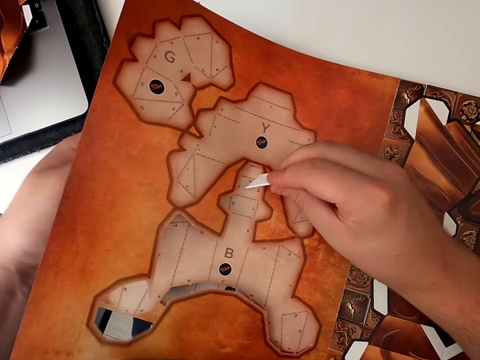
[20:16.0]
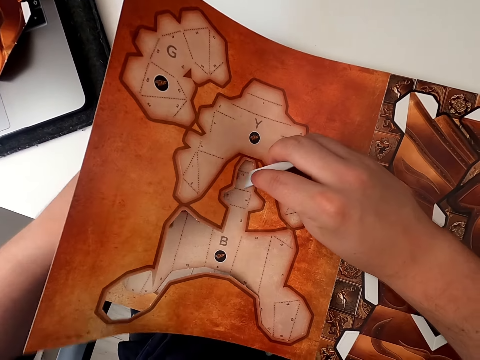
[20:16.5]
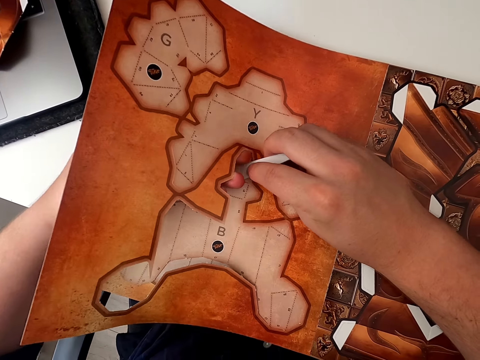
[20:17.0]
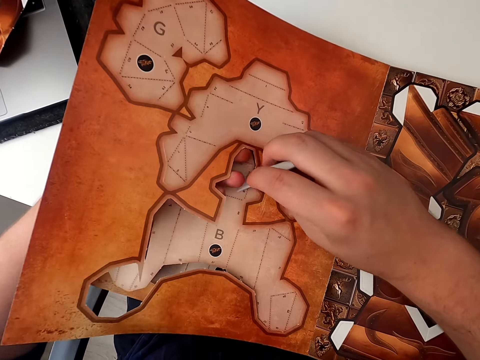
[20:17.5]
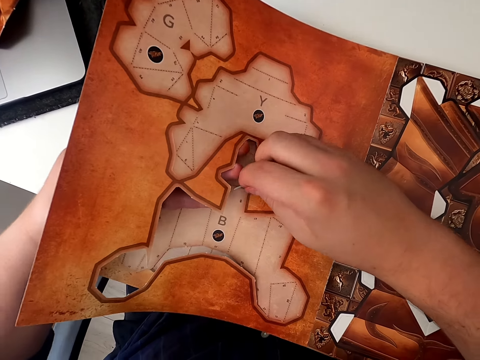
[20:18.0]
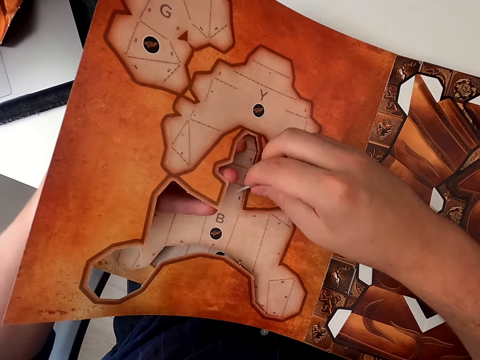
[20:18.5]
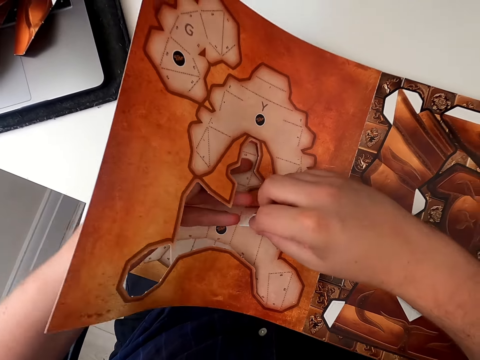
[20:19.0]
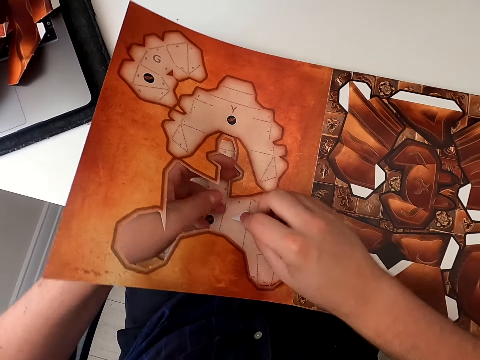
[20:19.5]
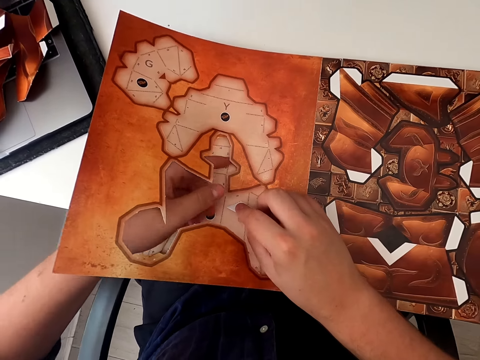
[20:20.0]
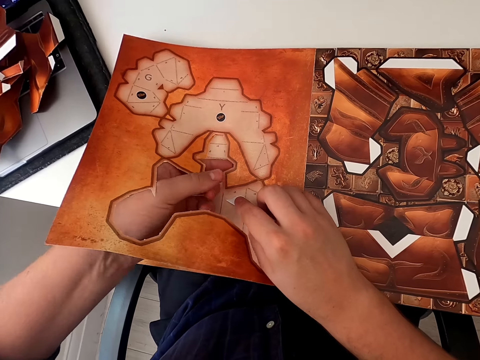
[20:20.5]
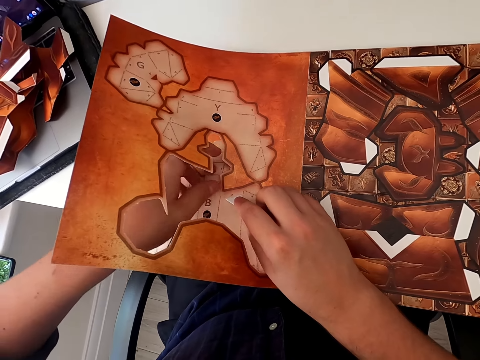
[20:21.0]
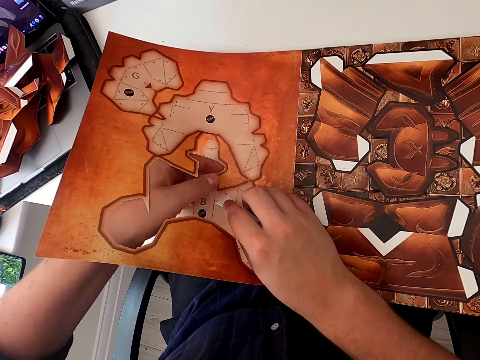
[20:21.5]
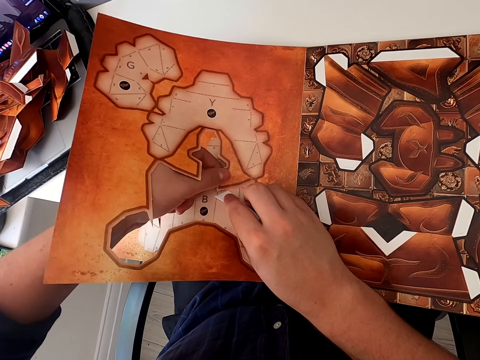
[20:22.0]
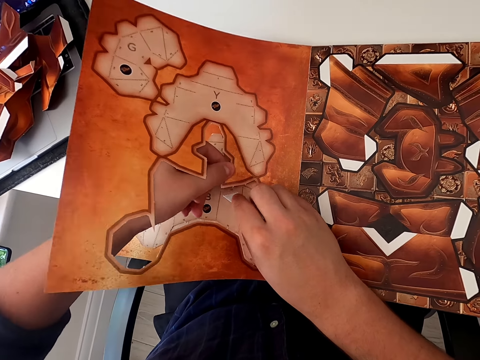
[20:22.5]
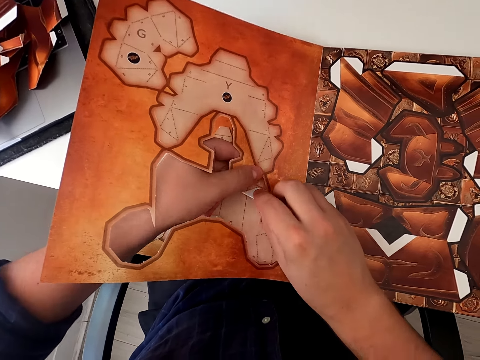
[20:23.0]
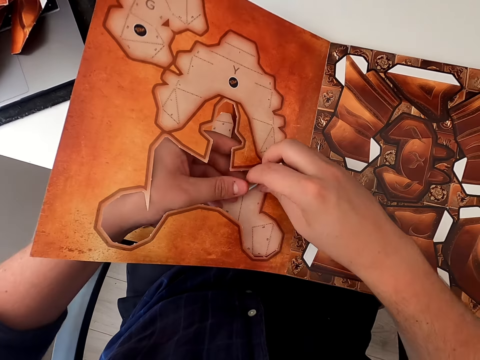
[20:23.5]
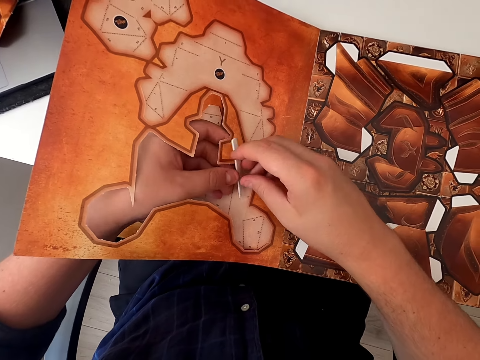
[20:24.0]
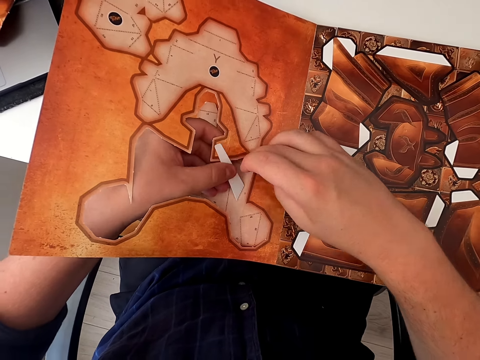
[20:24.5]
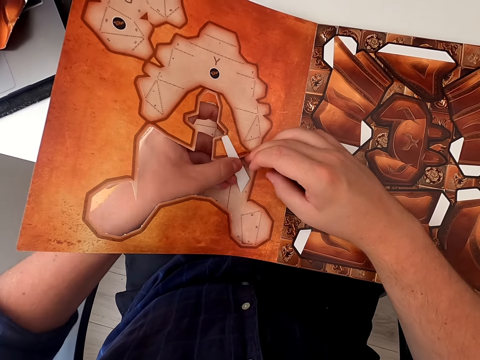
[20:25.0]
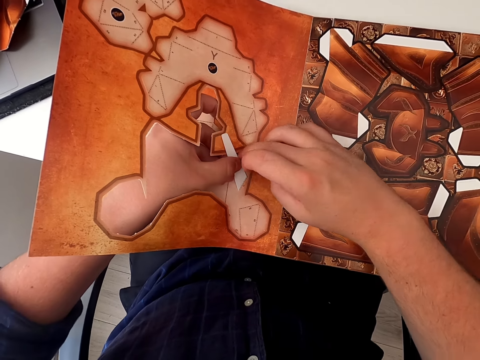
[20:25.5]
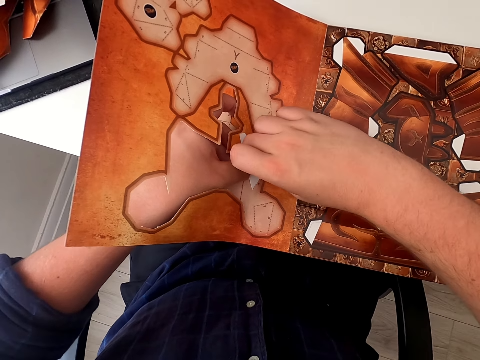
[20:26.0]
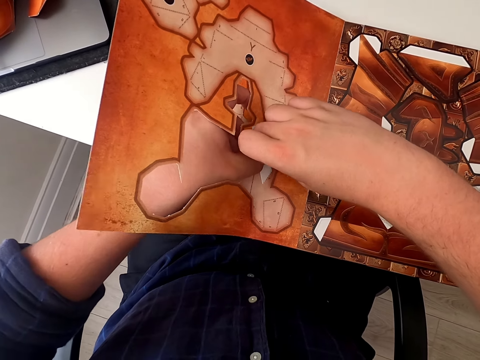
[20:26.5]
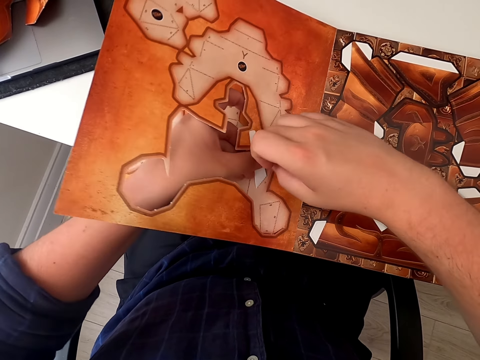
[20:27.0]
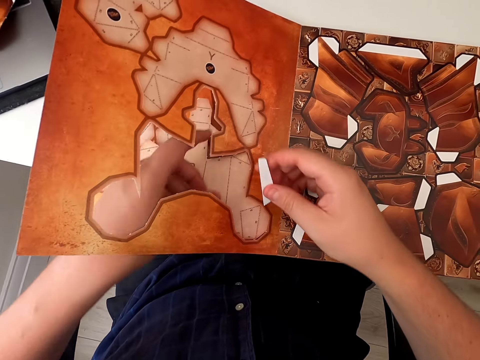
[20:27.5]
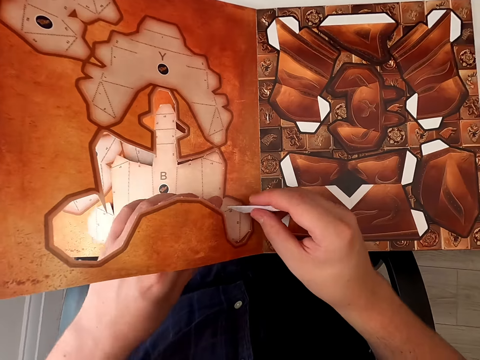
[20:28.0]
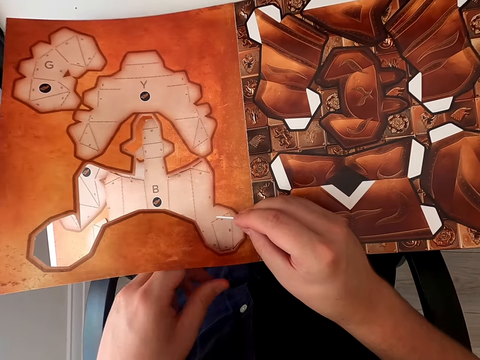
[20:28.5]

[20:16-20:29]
The camera wearer cuts the paper craft with a razor blade.

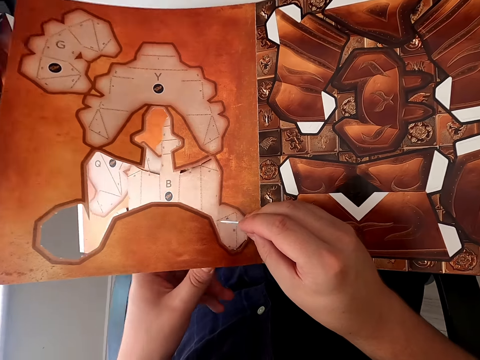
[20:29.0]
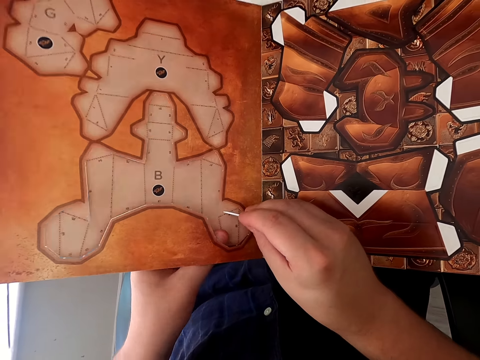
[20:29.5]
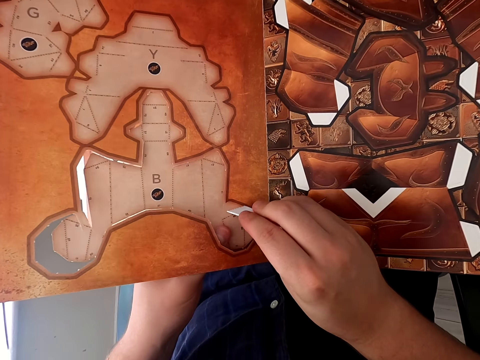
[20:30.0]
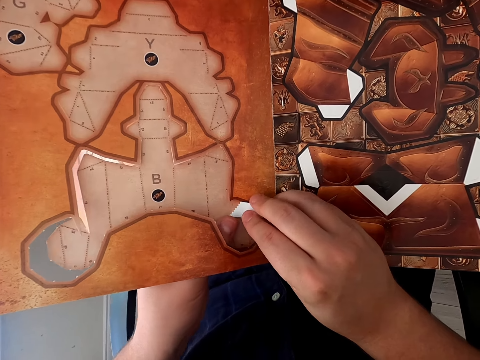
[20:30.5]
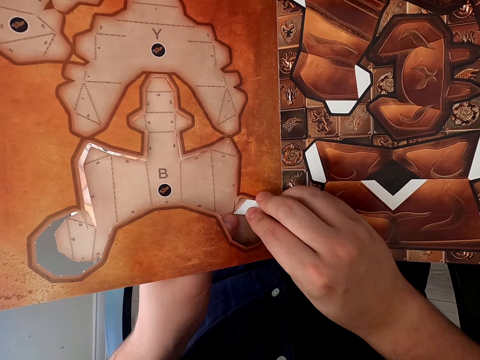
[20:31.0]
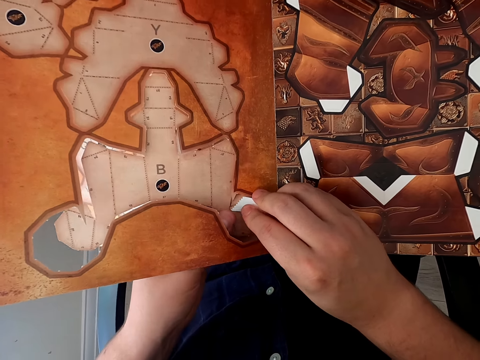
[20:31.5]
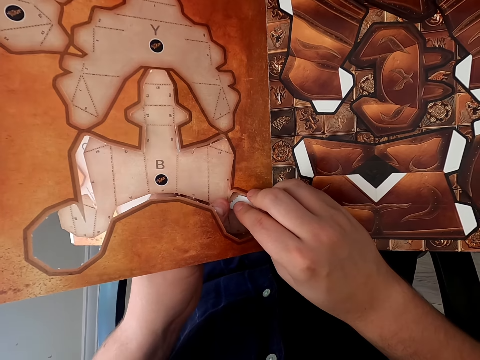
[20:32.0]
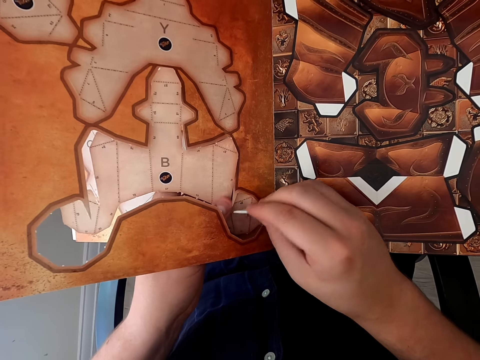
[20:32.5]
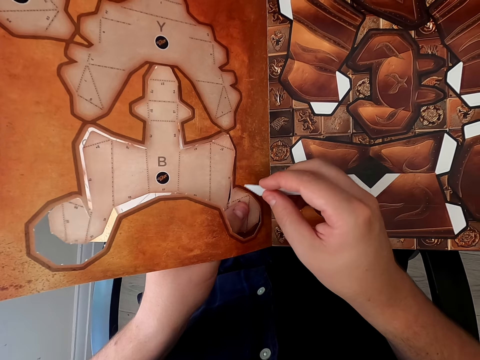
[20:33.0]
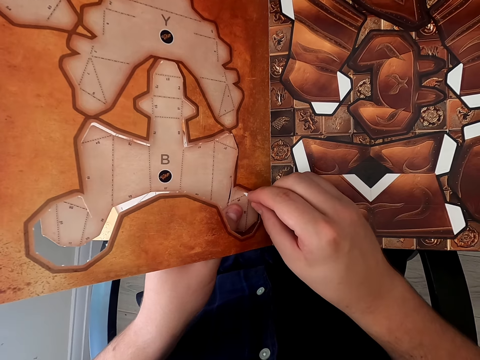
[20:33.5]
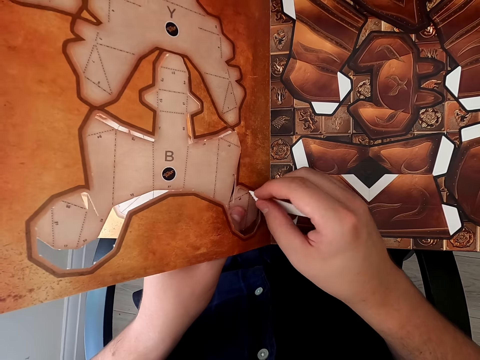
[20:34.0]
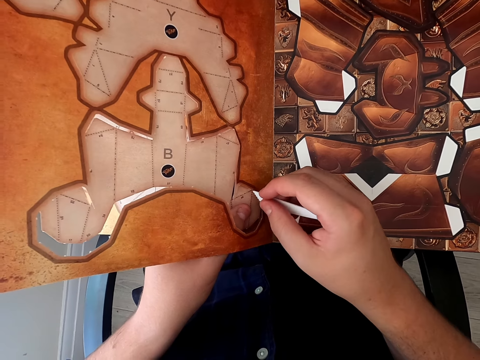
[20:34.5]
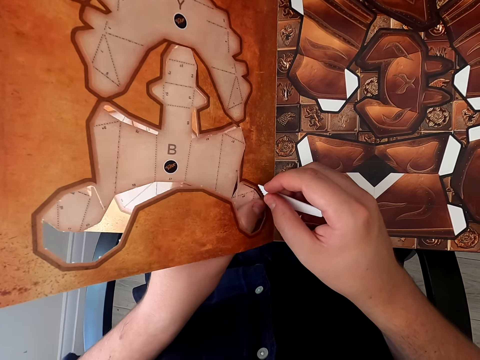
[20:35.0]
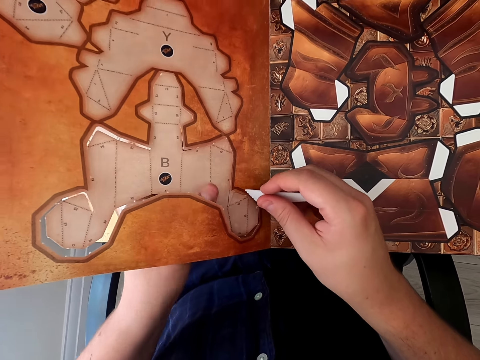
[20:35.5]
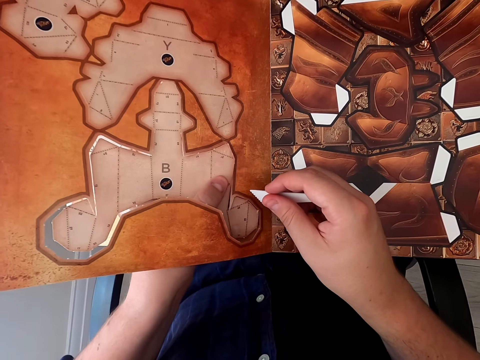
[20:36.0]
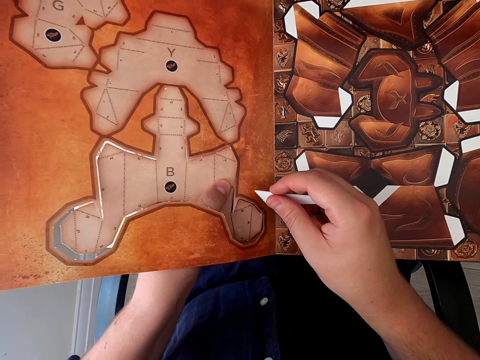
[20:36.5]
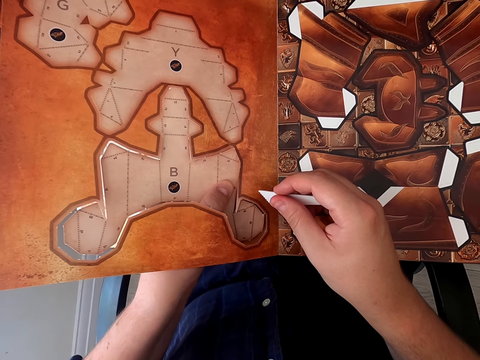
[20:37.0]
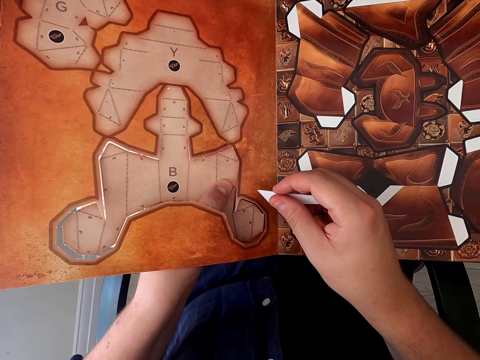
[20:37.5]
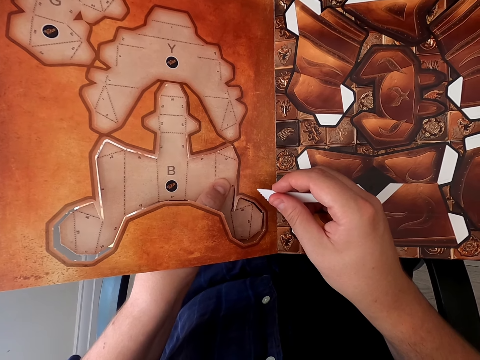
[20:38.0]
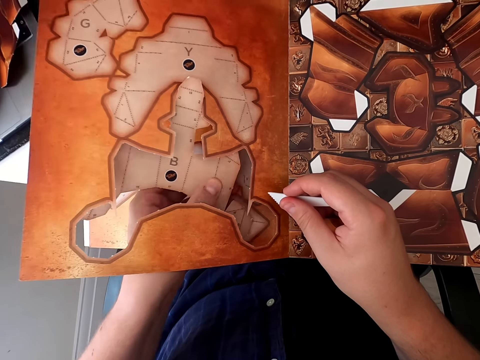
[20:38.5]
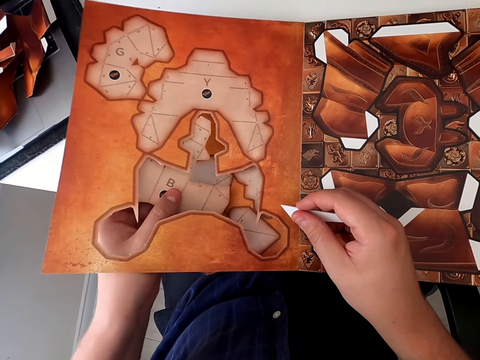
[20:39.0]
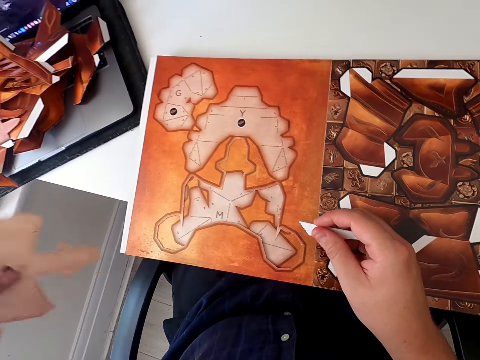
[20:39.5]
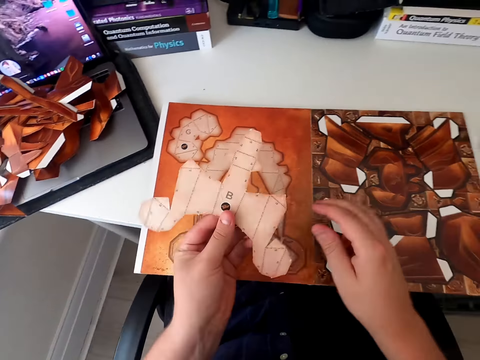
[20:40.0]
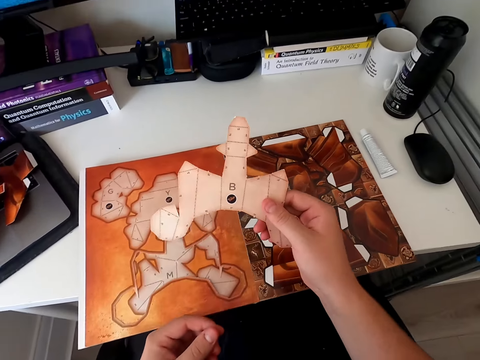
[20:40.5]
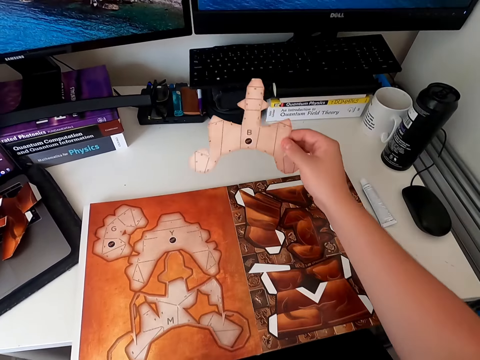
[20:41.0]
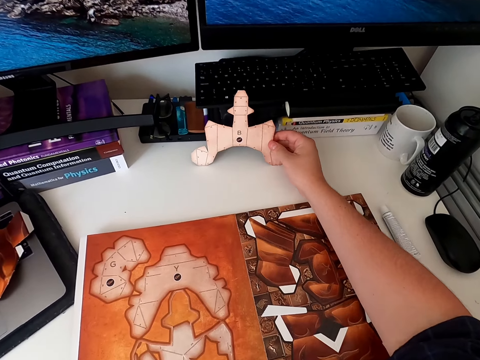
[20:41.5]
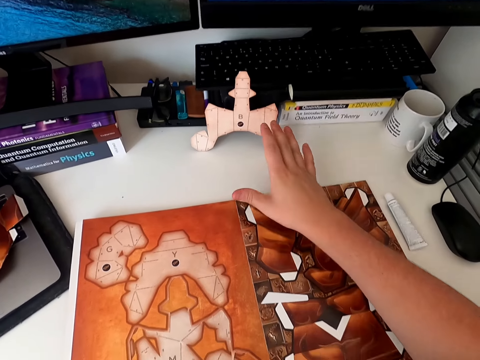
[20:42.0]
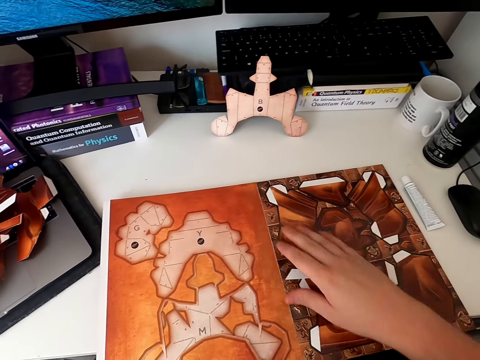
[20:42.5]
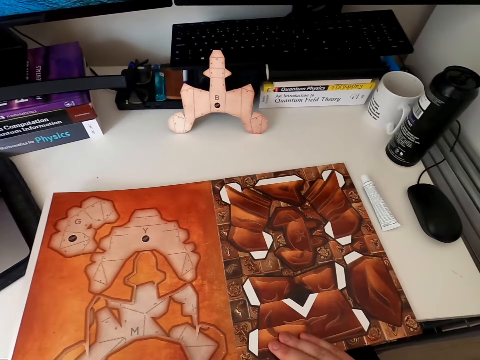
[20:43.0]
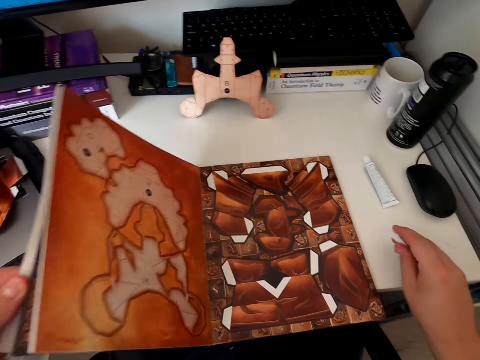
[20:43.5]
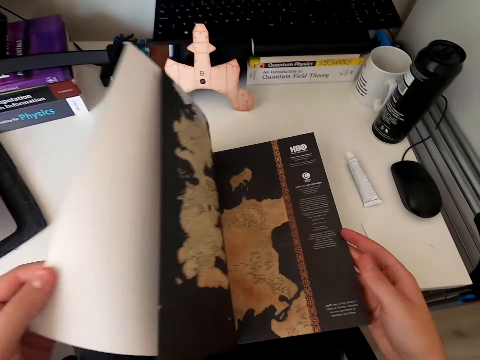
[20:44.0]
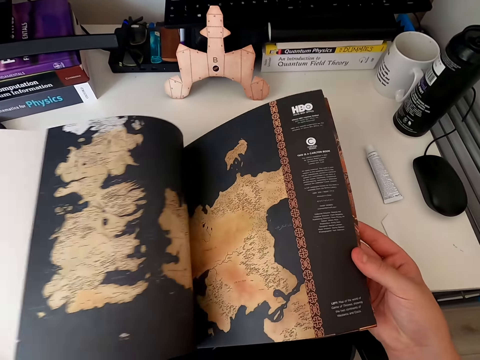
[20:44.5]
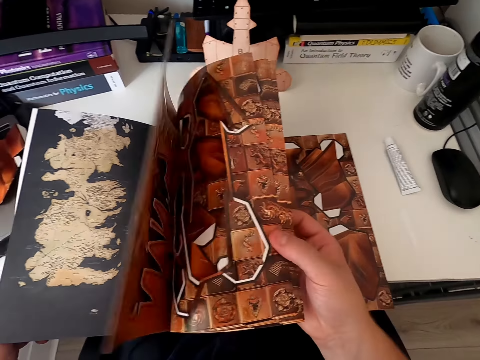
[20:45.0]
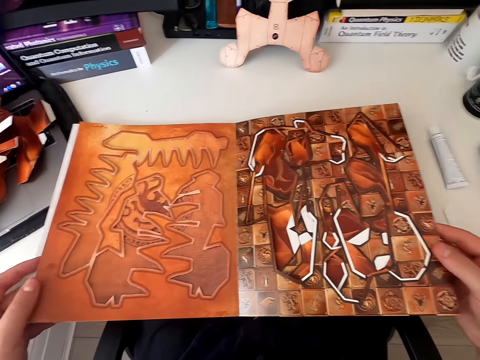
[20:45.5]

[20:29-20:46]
The camera wearer holds the paper craft book. He cuts the paper craft with the razor blade. He cuts the paper craft with his hand. He removes a piece of paper cardboard with his hand. He places the razor blade down. He holds the paper craft. He places the piece of cardboard paper on the table. He holds the paper craft book. He turns the cardboard book page. He turns the papercraft page again.
